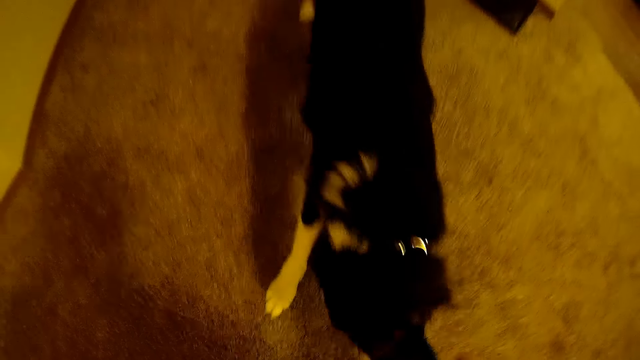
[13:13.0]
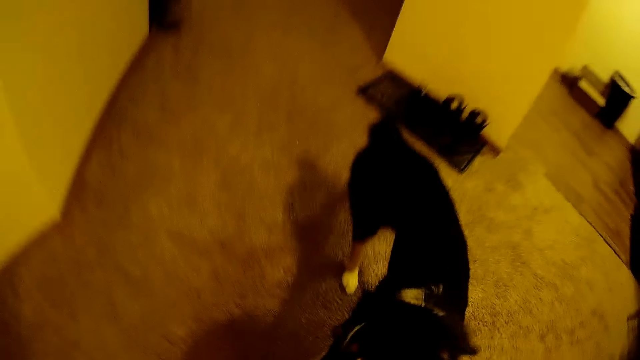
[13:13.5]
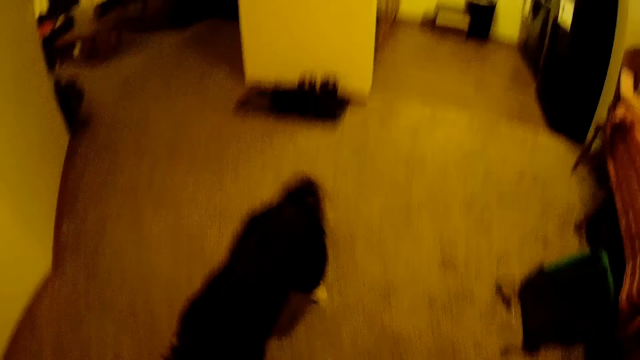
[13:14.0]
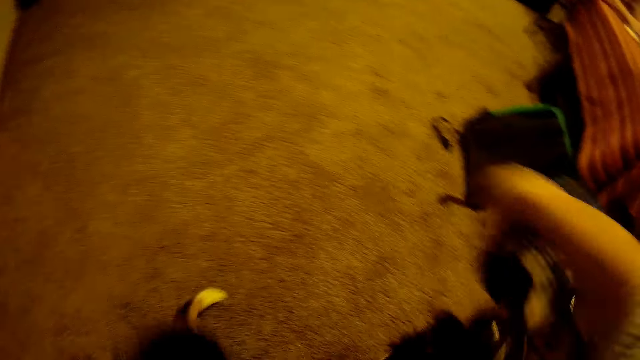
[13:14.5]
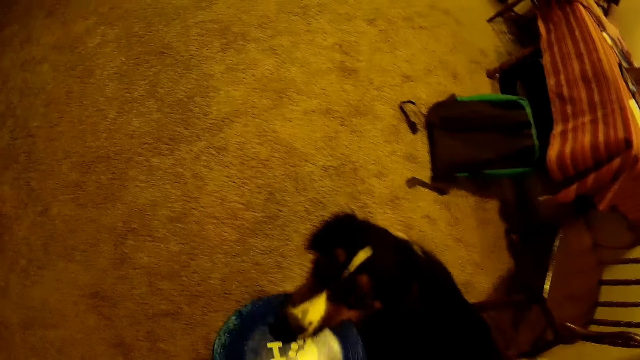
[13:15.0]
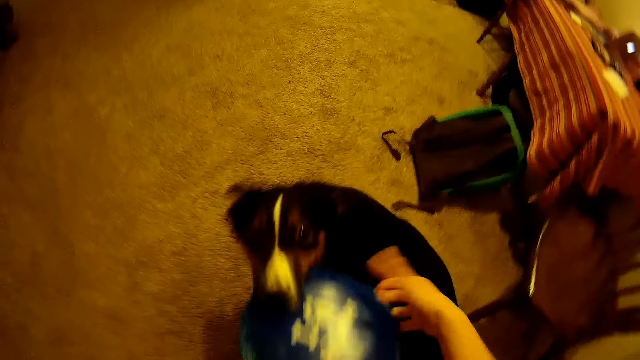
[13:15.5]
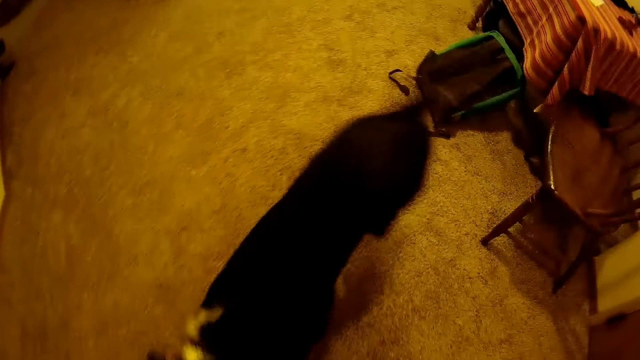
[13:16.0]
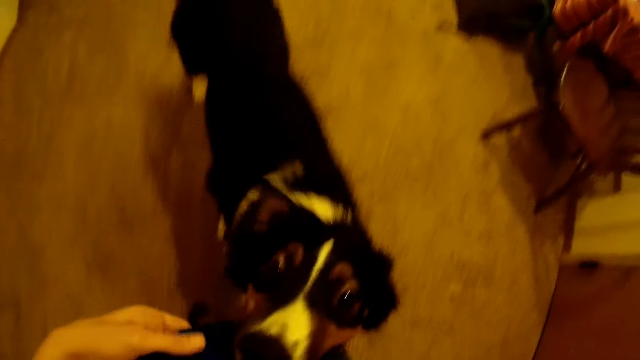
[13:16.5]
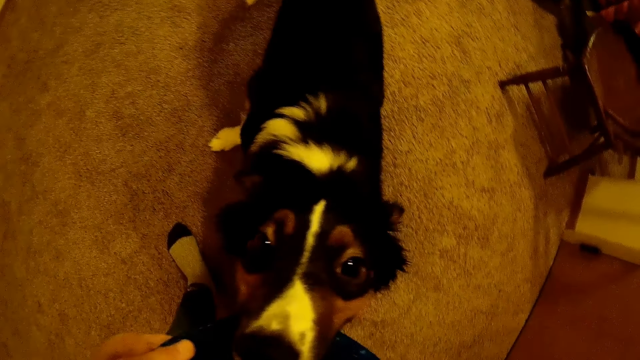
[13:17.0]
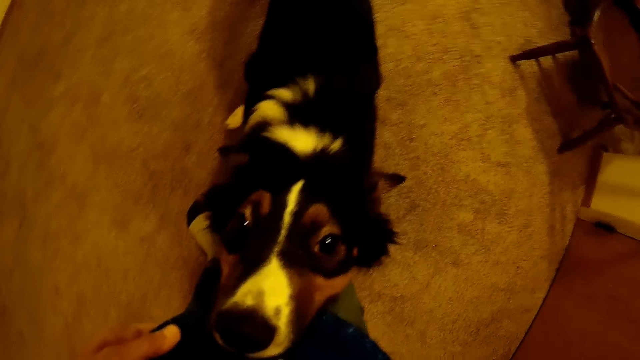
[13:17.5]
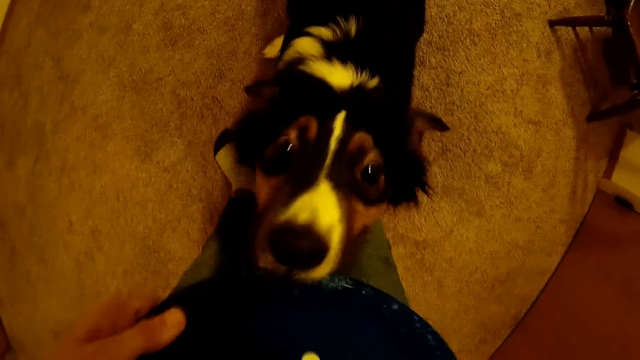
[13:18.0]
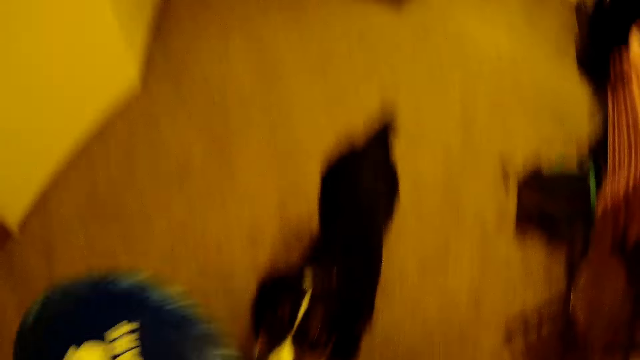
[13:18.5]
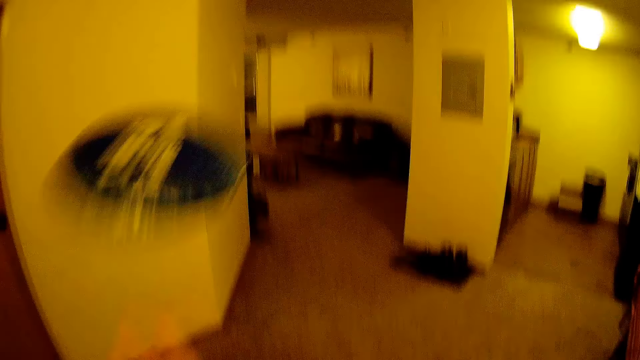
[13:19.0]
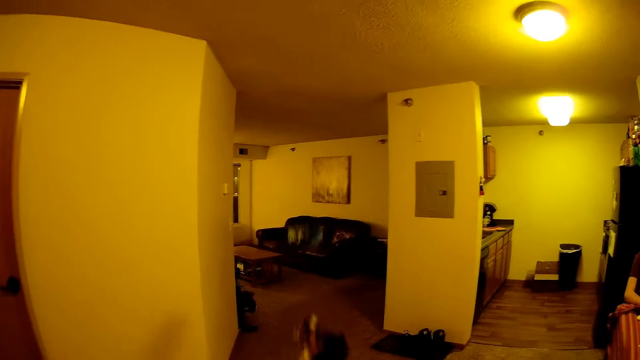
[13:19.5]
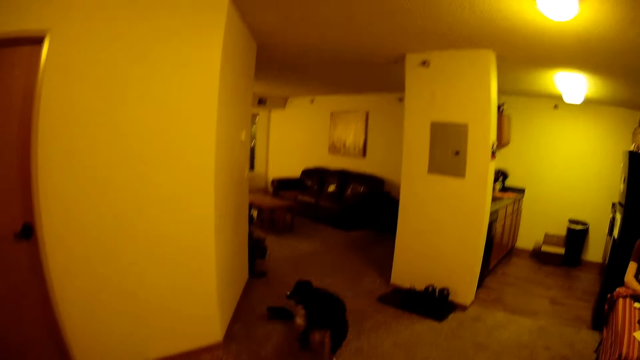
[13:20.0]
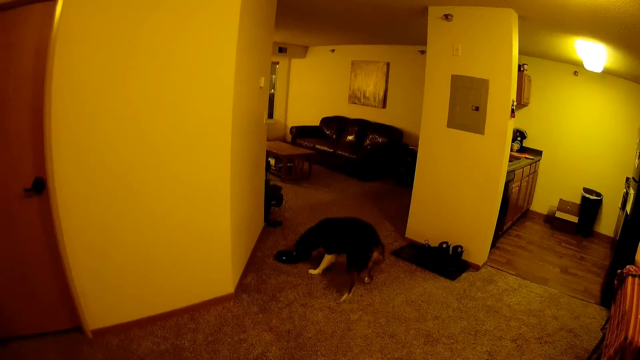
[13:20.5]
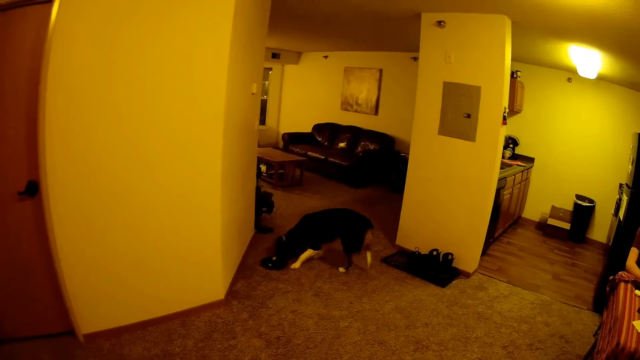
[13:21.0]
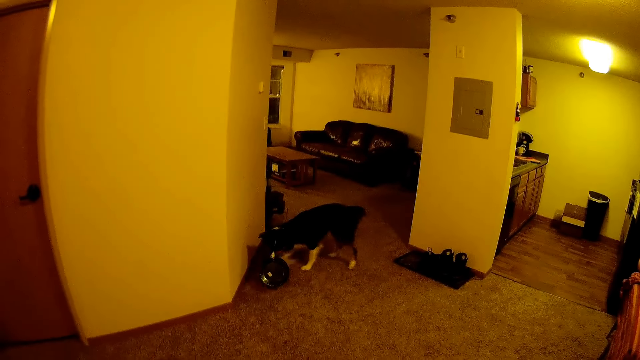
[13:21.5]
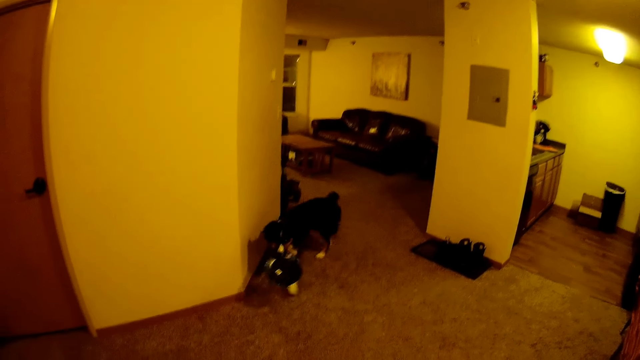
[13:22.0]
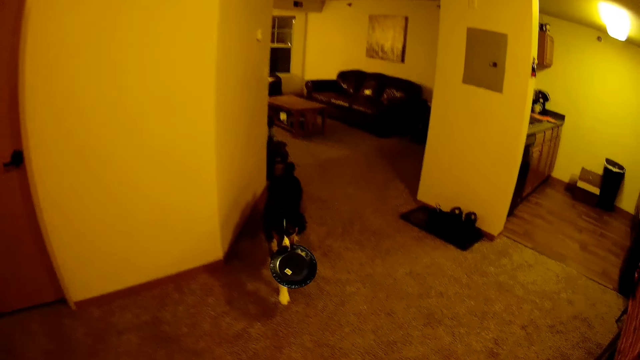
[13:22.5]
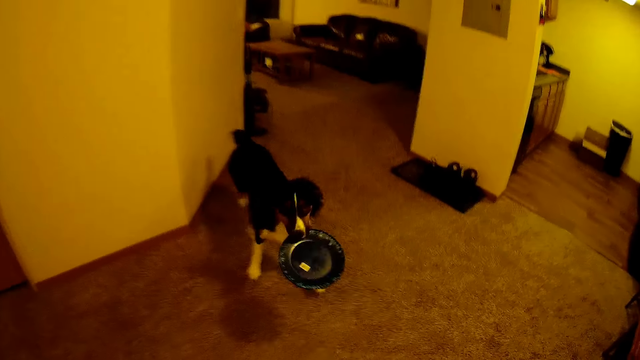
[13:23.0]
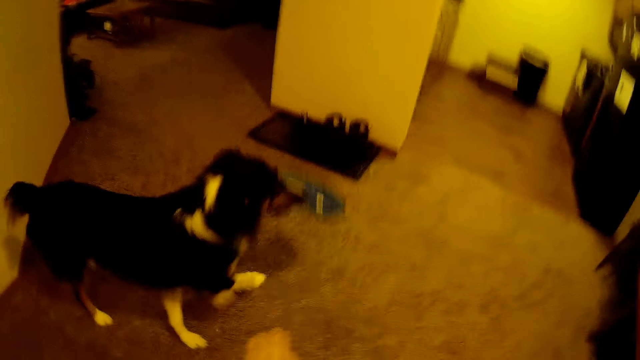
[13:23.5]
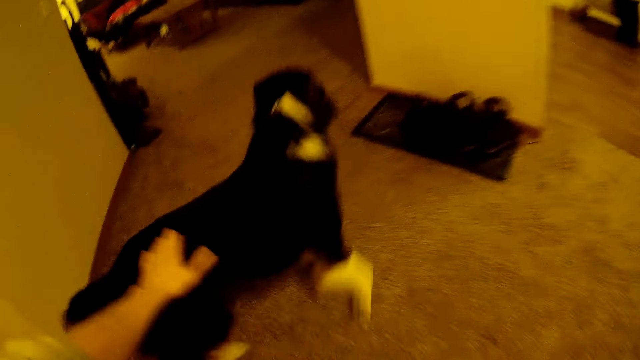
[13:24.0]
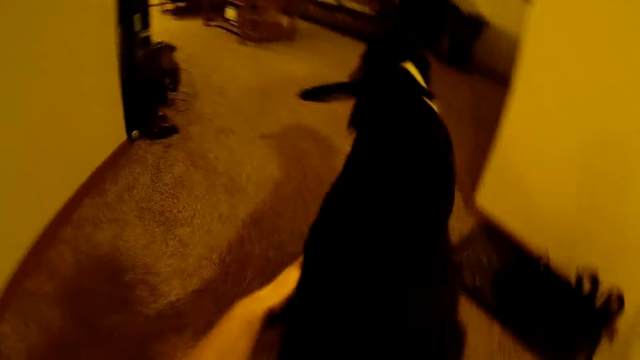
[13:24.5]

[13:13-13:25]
The camera wearer takes the lid. They play with the dog. They throw the lid.

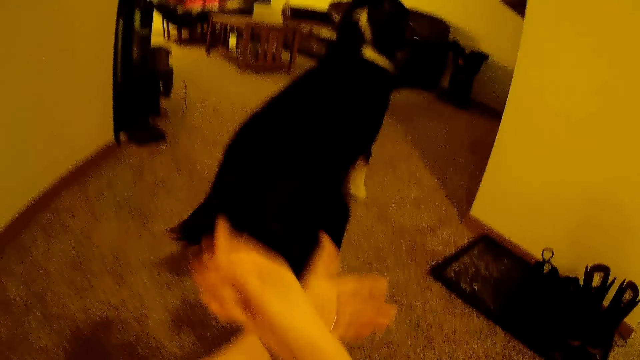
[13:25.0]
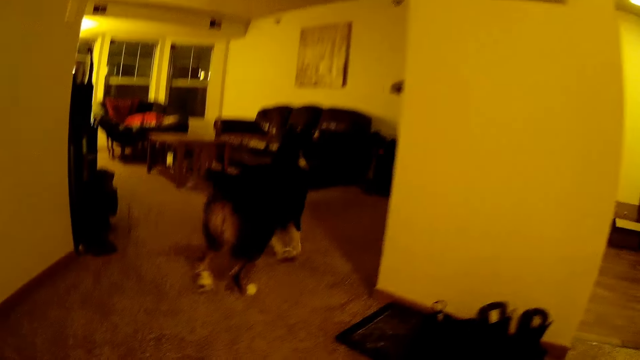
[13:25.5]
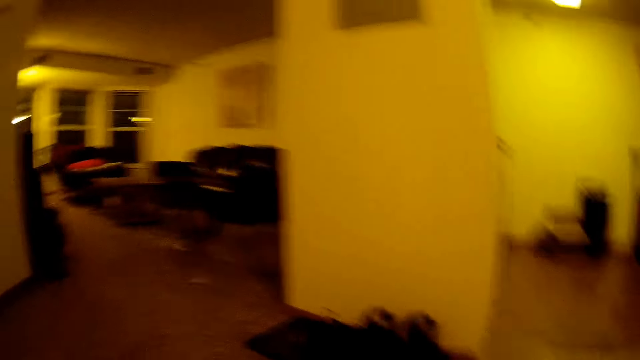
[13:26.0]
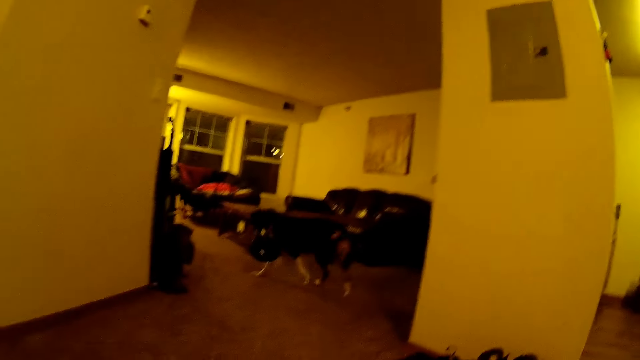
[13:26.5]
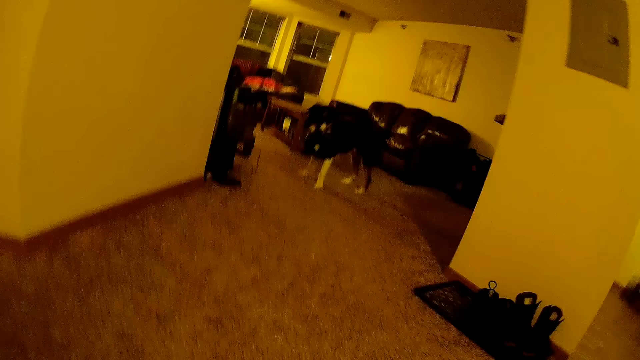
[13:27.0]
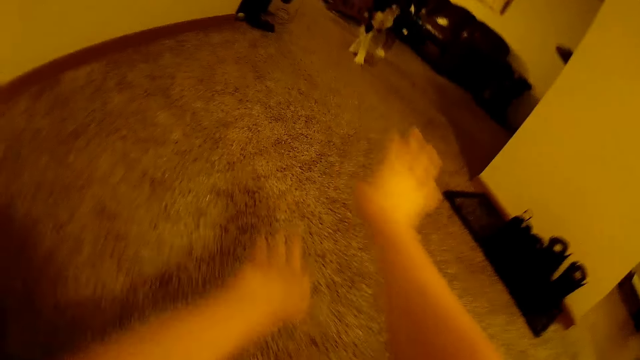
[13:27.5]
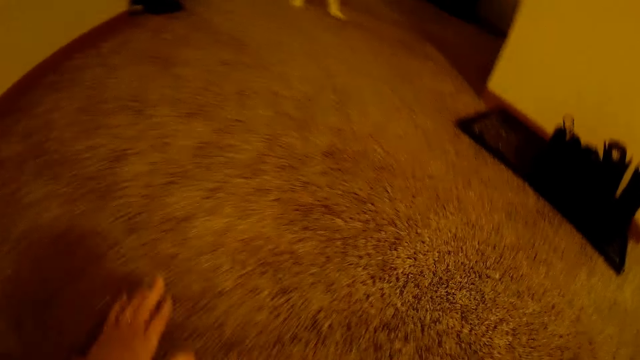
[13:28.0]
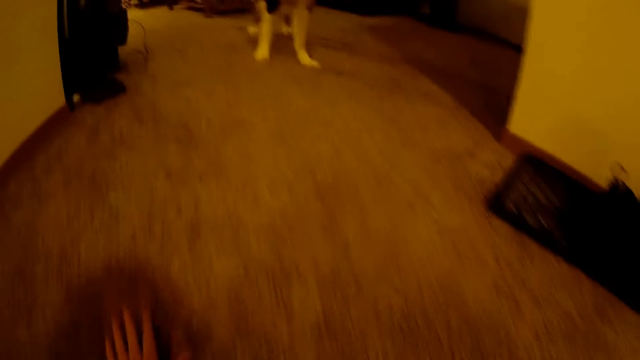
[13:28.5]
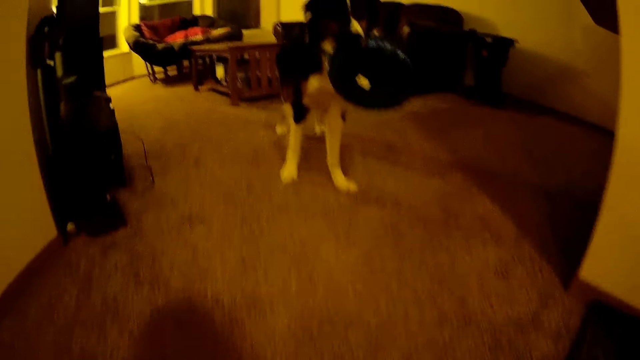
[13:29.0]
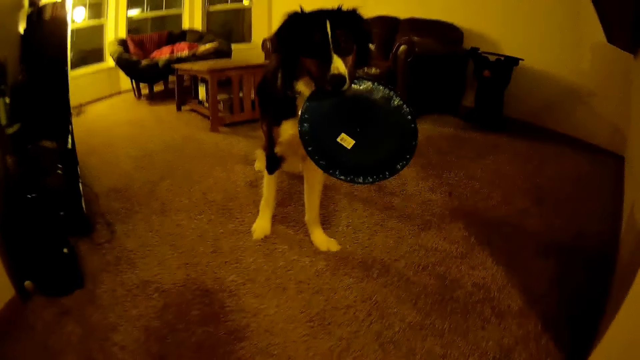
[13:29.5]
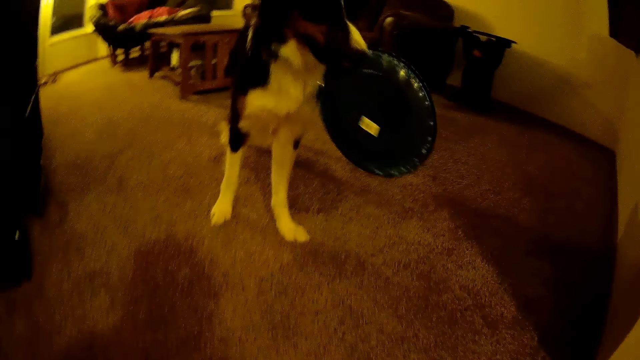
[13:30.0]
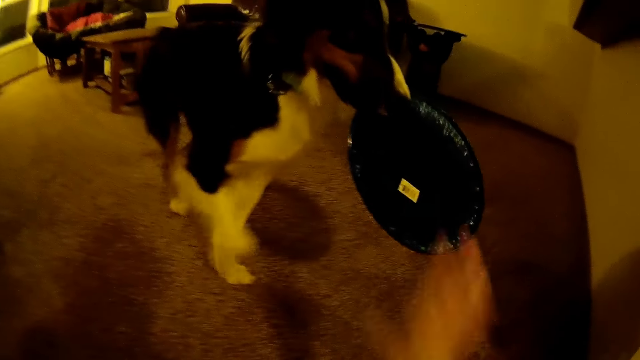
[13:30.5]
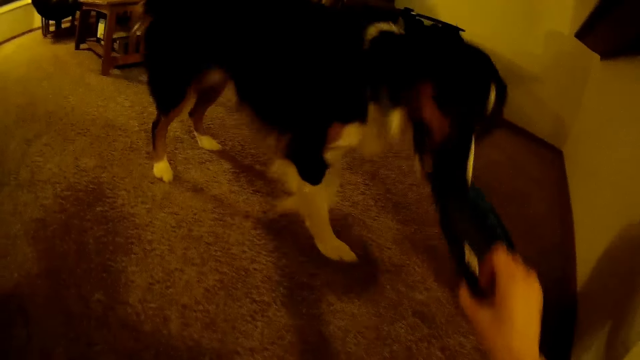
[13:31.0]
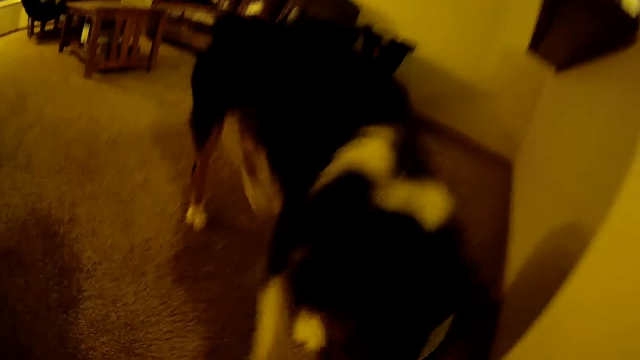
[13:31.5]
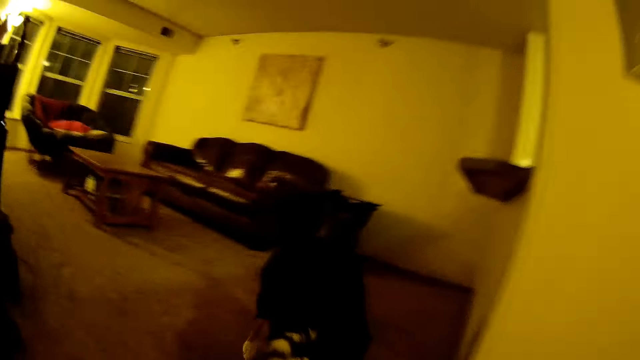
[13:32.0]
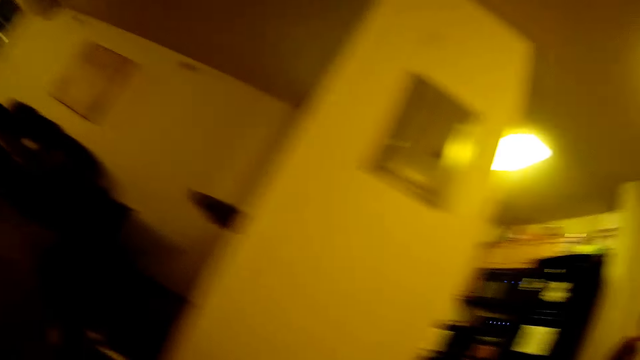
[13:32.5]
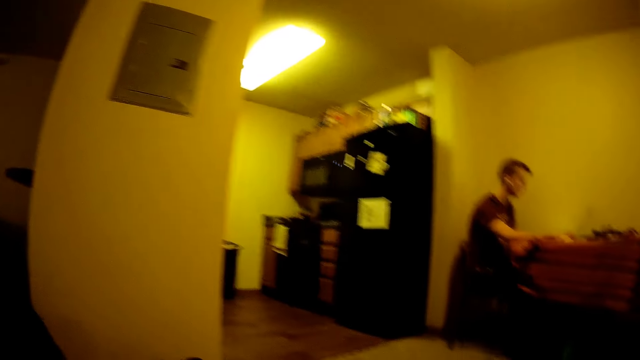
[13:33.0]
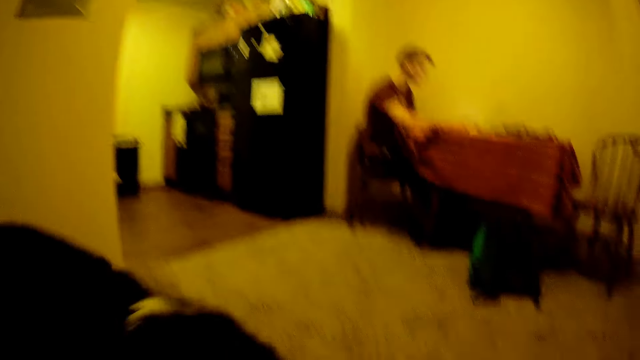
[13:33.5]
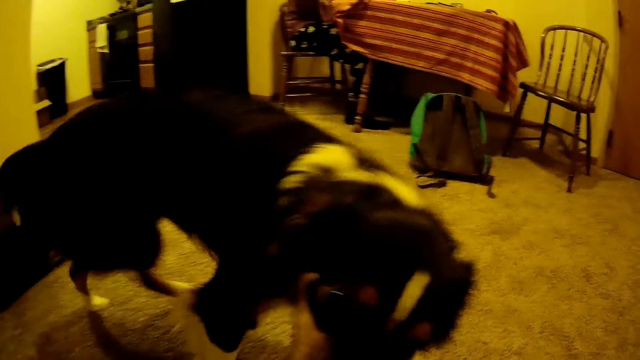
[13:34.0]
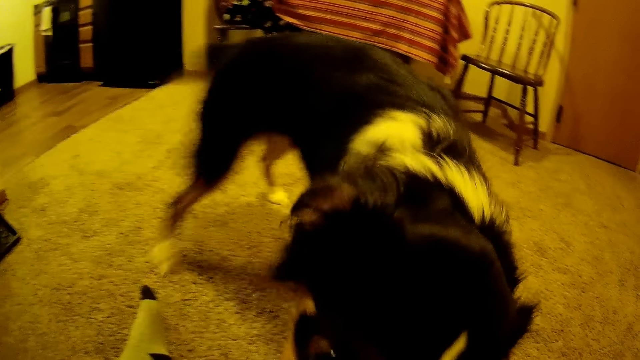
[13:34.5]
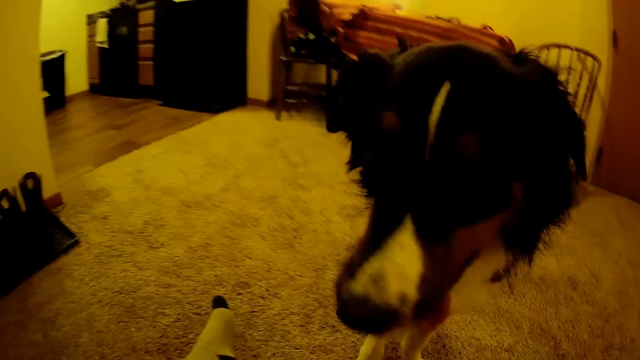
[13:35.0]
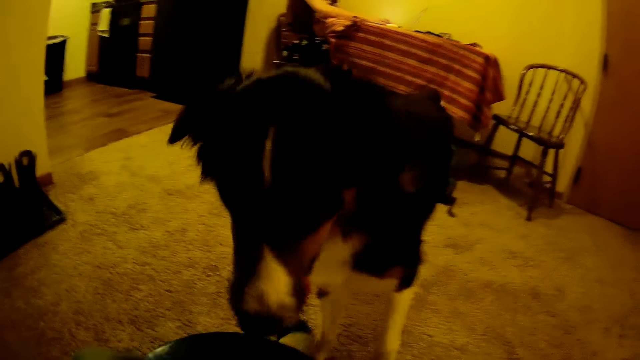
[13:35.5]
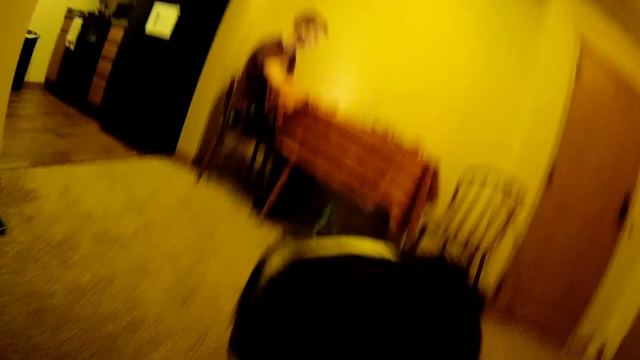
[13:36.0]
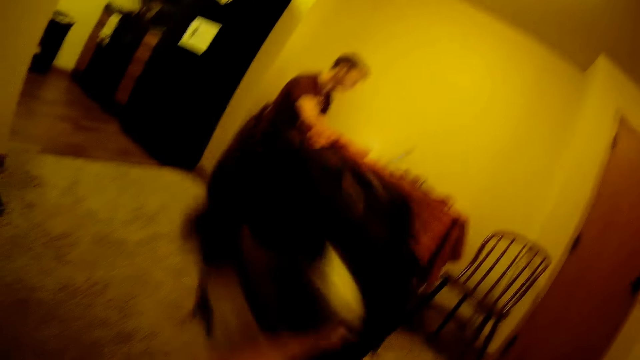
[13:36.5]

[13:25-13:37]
The camera wearer touches the floor. They take the lids.
